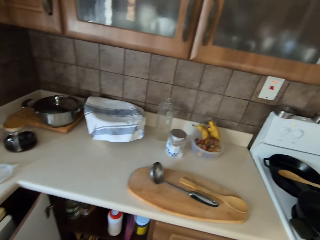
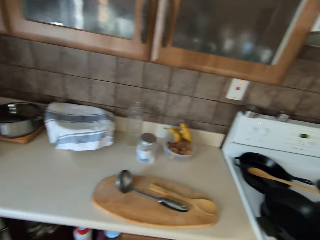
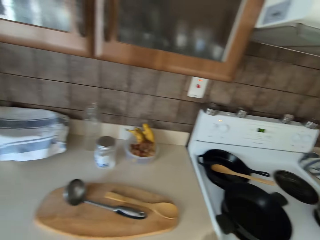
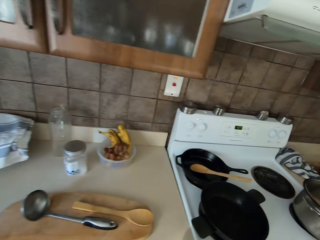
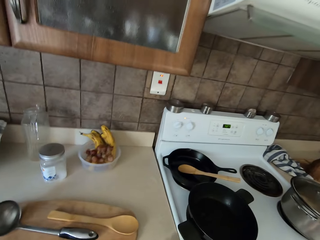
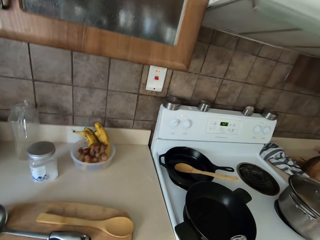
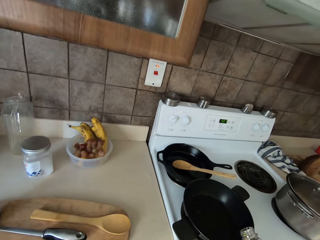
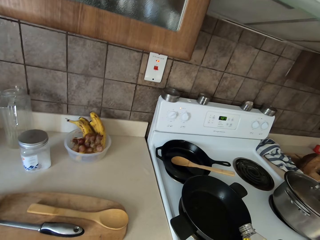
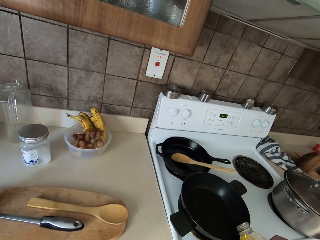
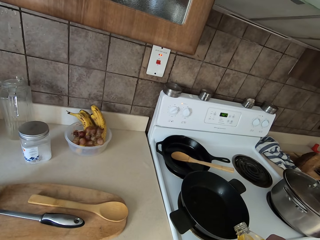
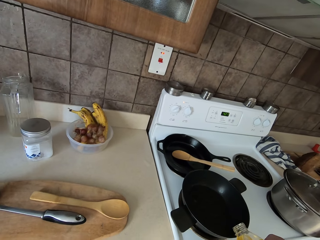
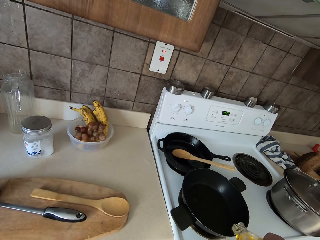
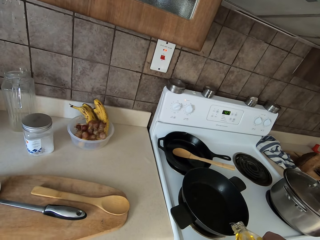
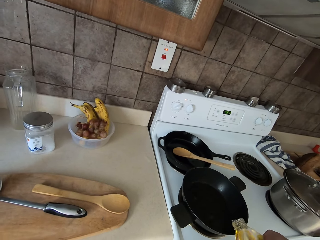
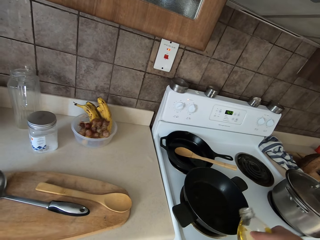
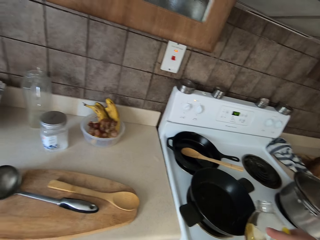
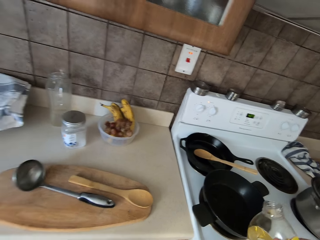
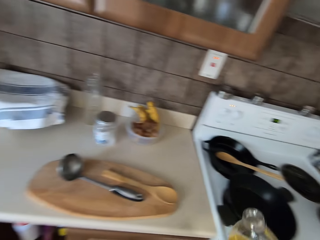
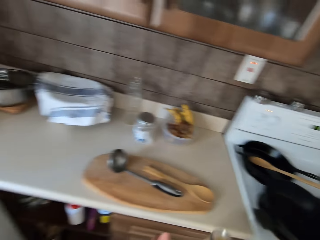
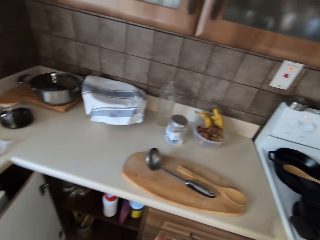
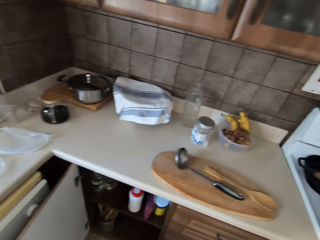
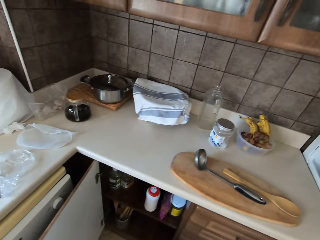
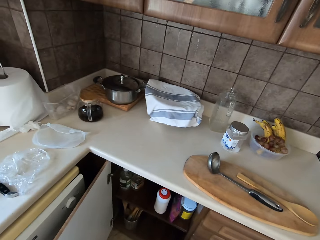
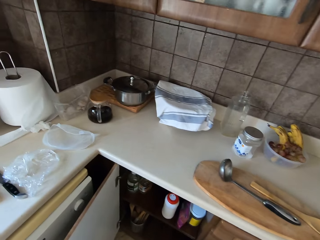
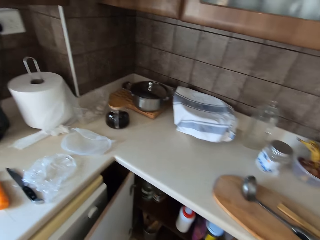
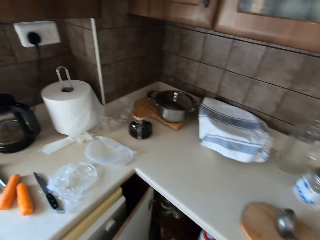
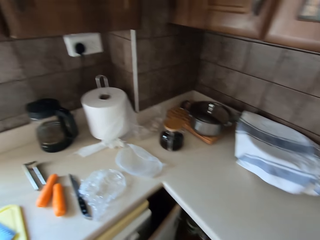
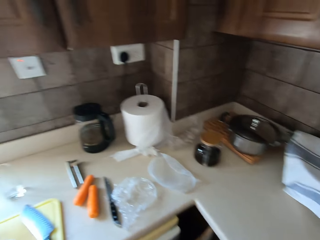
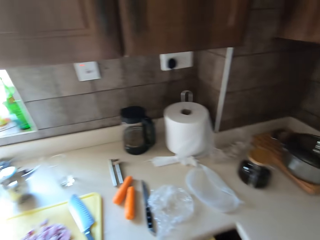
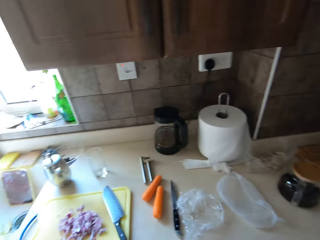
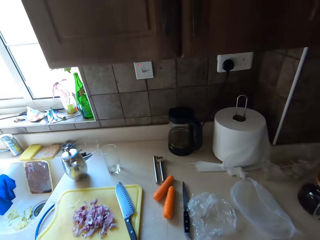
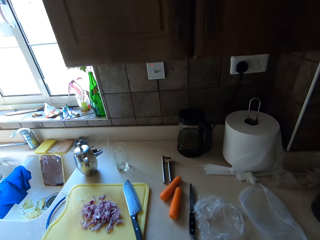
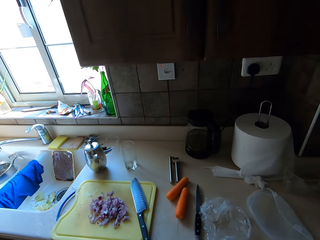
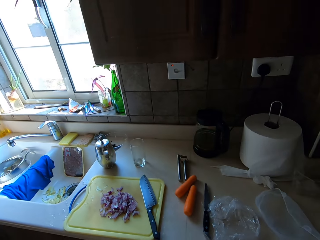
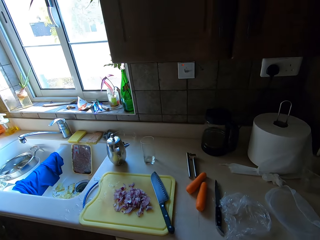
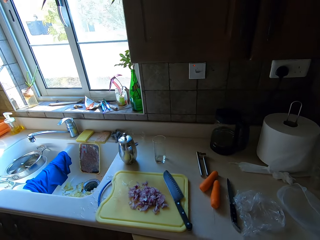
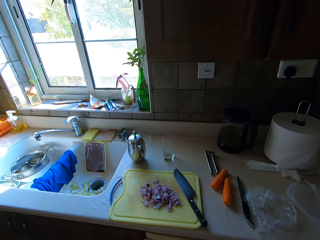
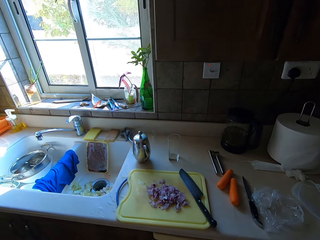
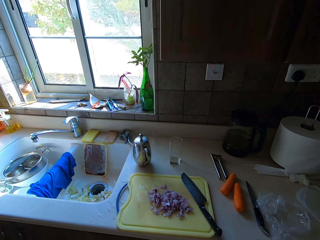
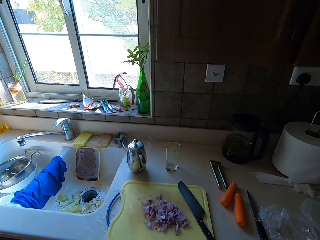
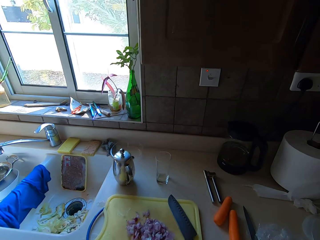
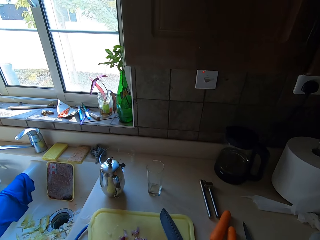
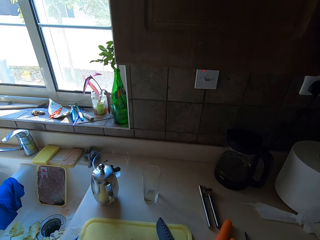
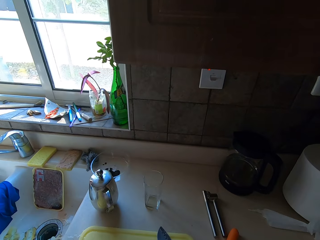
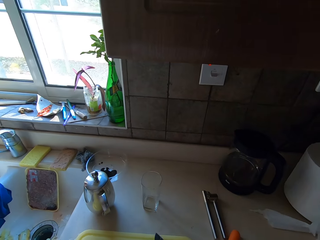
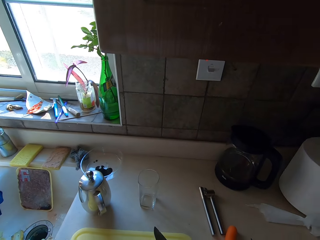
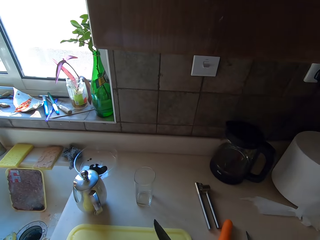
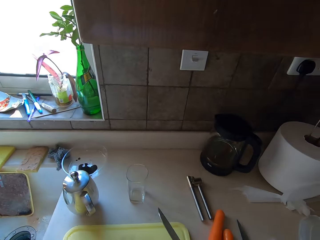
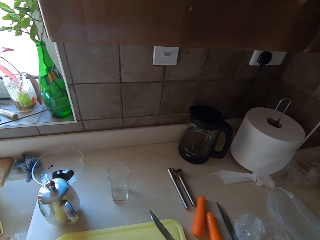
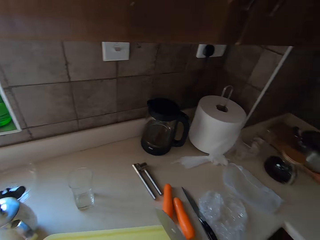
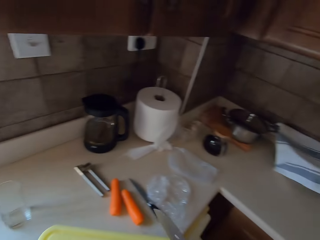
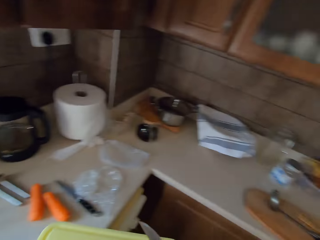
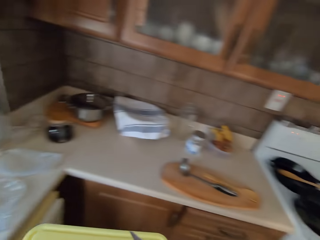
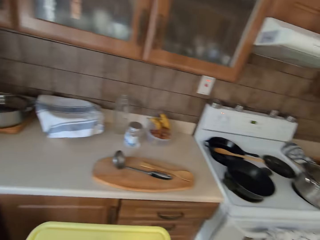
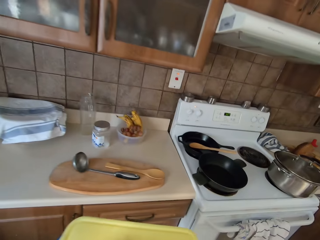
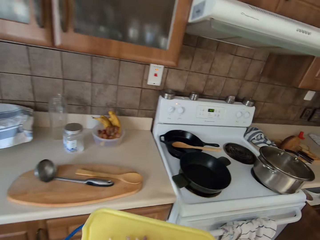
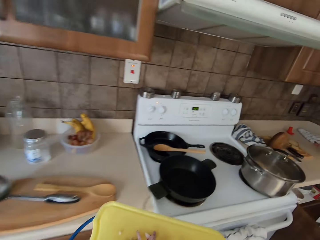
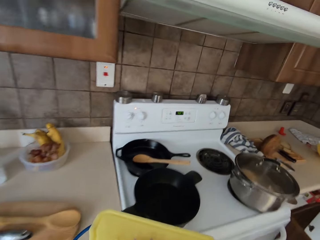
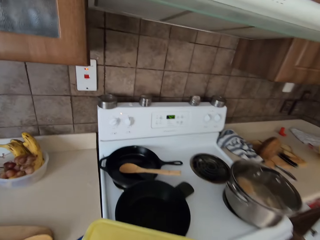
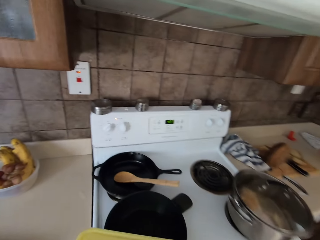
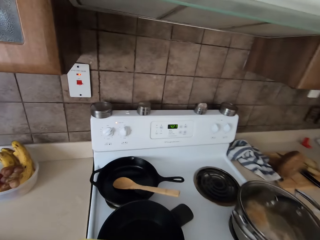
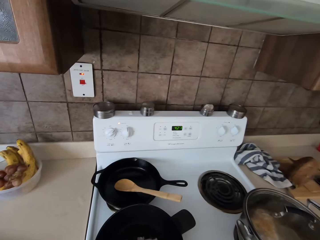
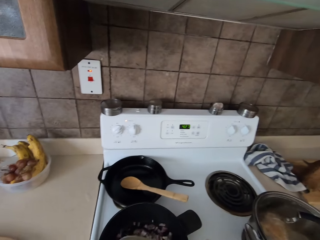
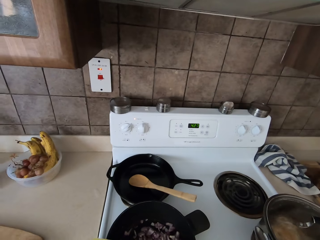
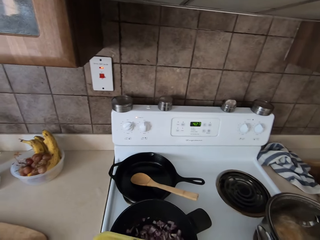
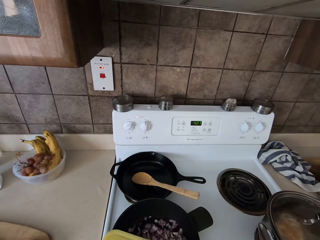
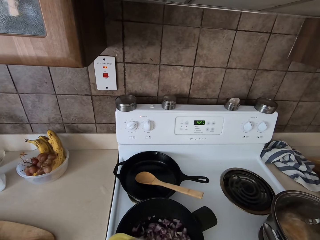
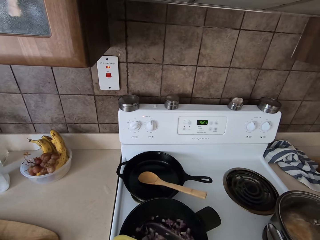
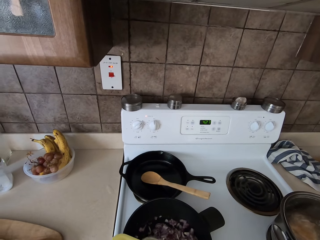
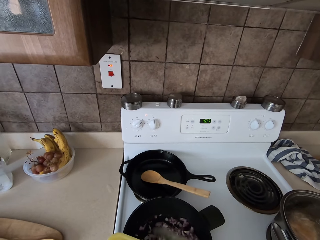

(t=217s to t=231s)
The camera wearer picks up cooking oil. They pour the oil into a pan. They put the oil on a cabinet. They move around the kitchen. They walk towards the sink. They pick up onions with the chopping board. They carry the onion on the chopping board. They place the onions in the pan with a knife.

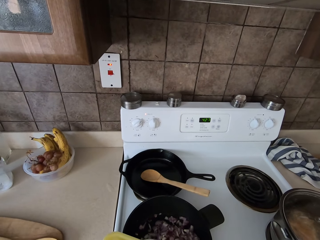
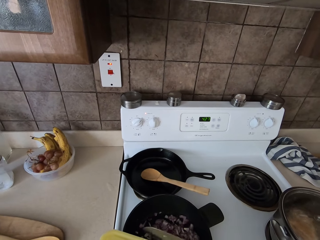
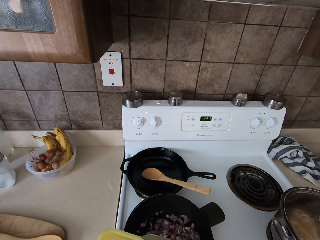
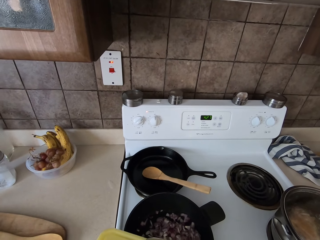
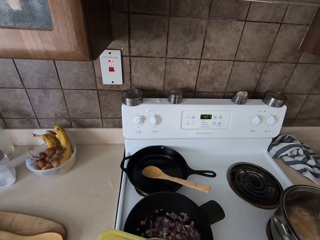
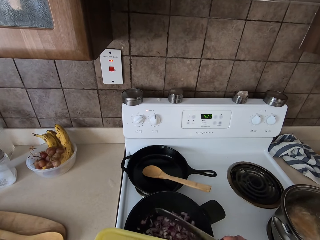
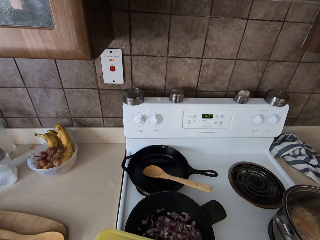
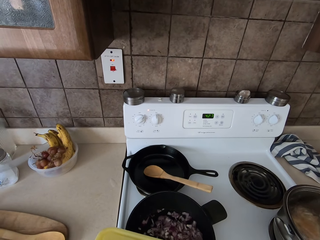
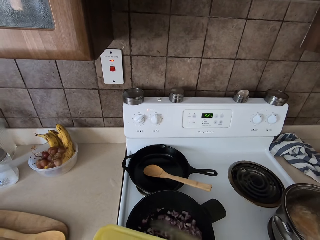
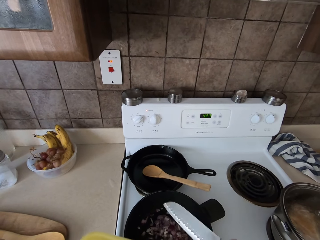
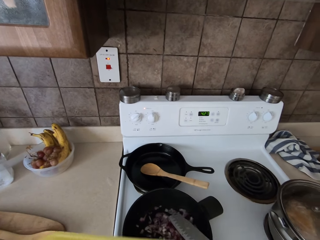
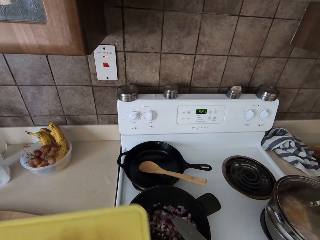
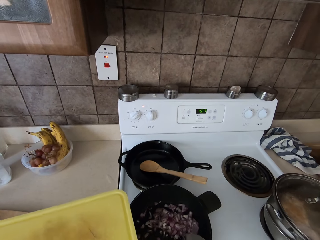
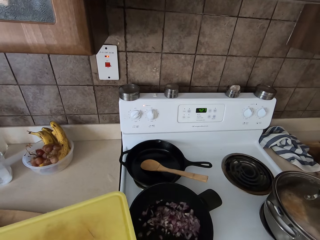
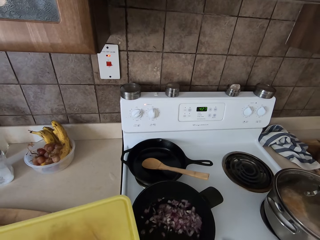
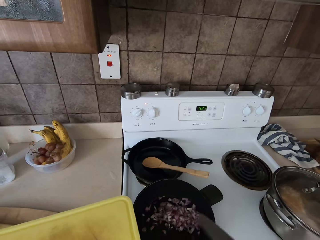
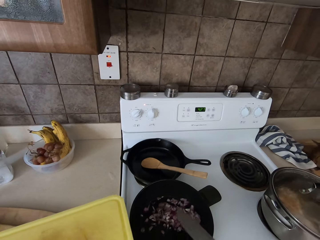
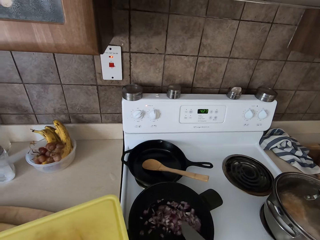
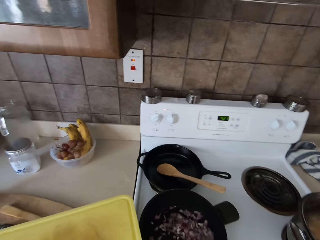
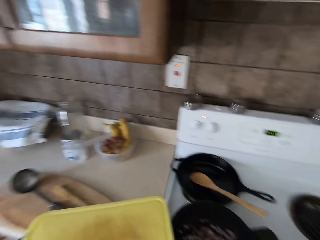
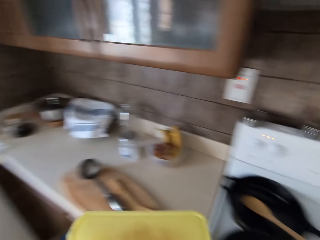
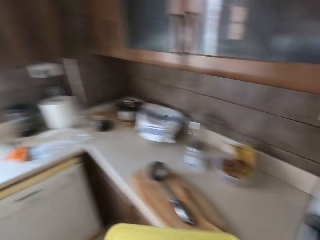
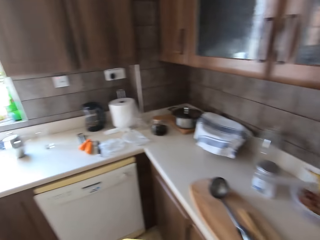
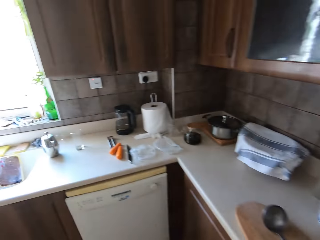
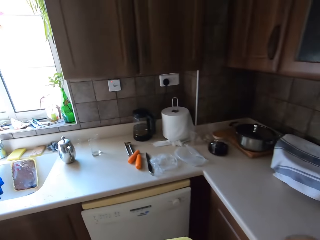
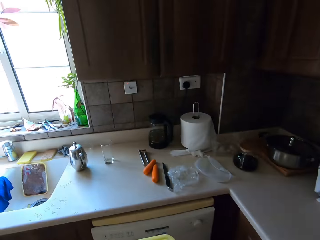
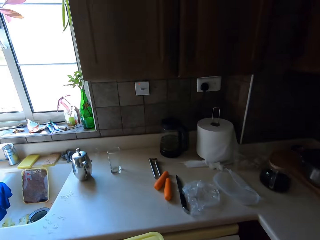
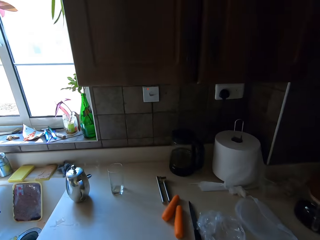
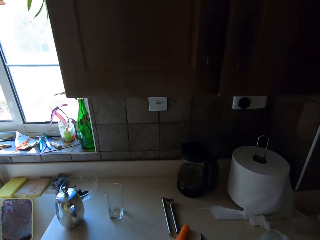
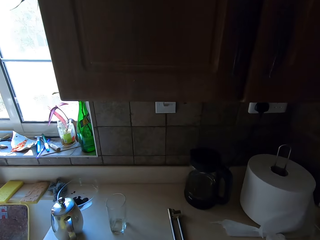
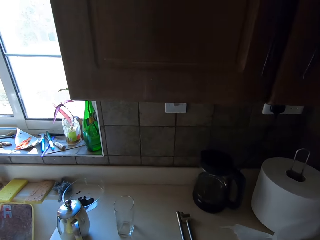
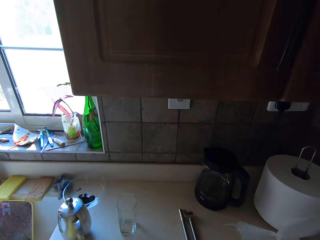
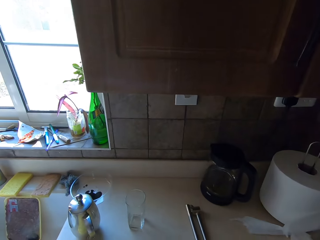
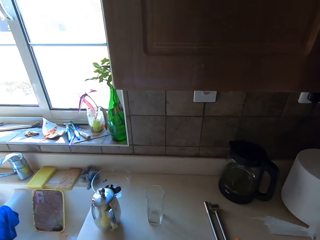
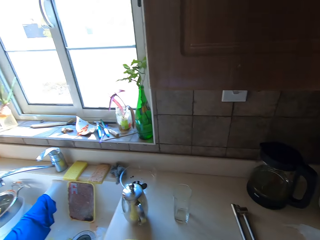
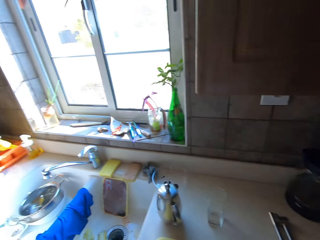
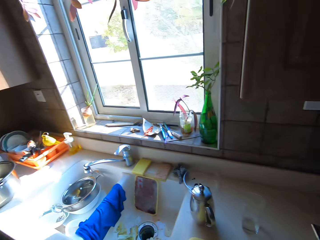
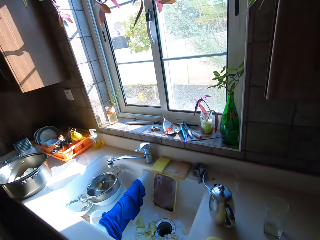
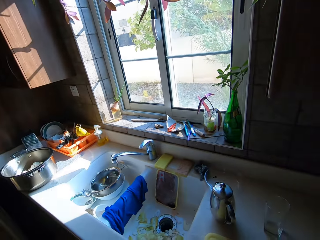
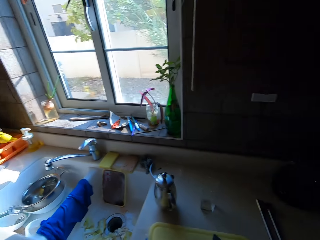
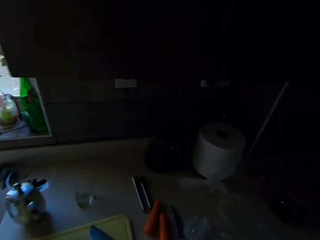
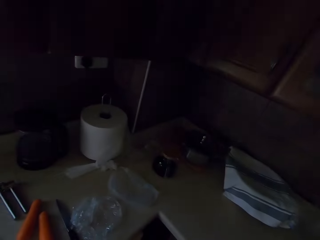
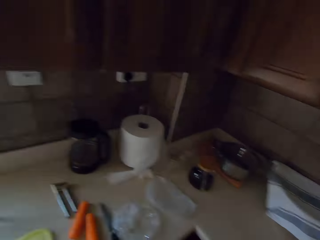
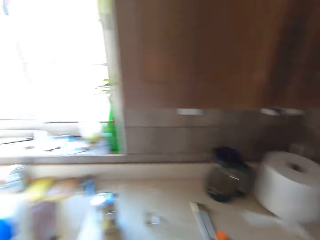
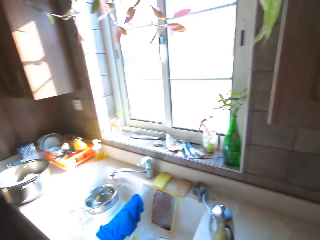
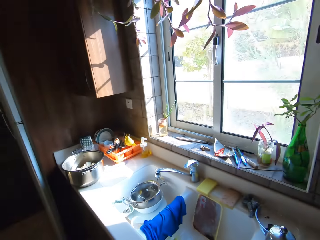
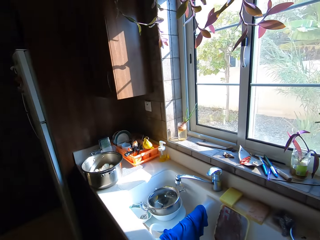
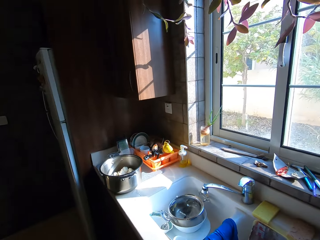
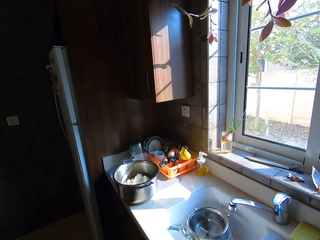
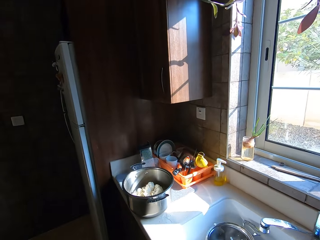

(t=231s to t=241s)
The camera wearer turns around the kitchen. They place the chopping board on the kitchen counter. They move around the kitchen.
